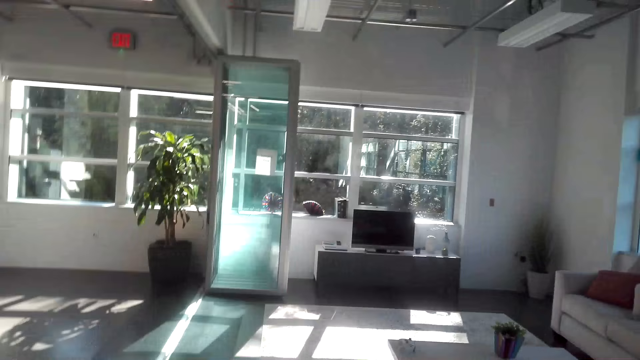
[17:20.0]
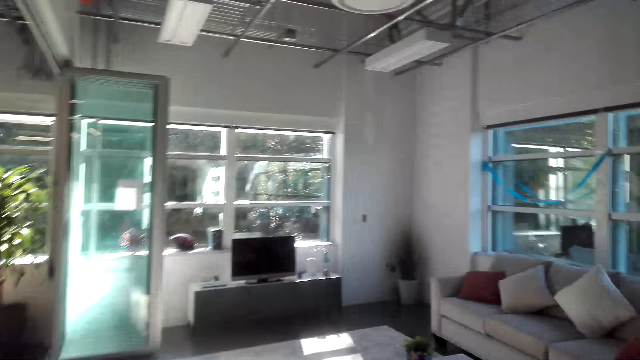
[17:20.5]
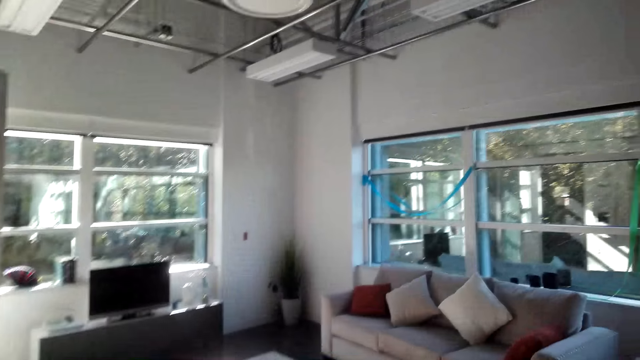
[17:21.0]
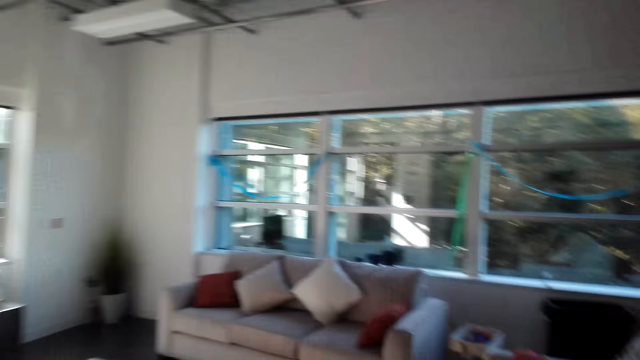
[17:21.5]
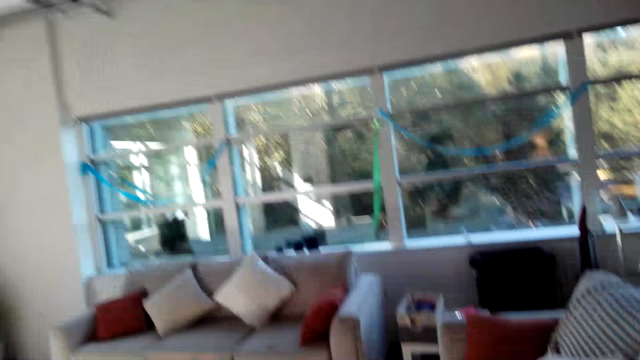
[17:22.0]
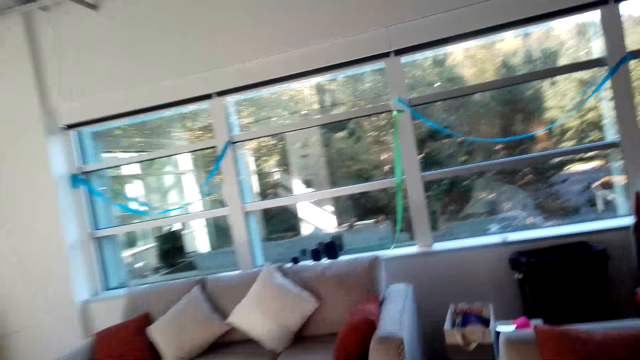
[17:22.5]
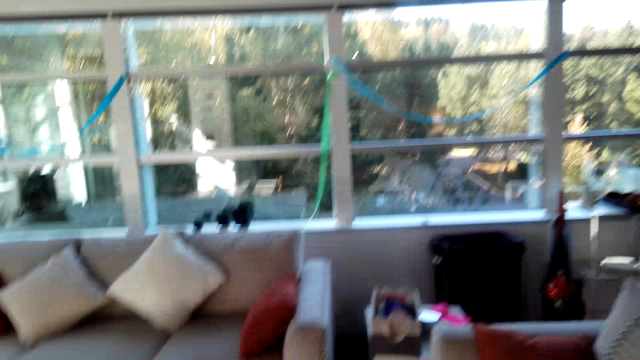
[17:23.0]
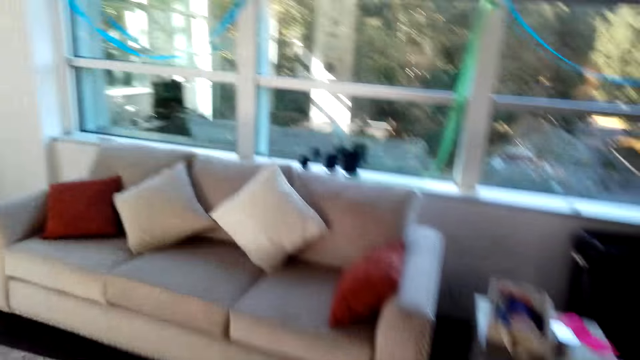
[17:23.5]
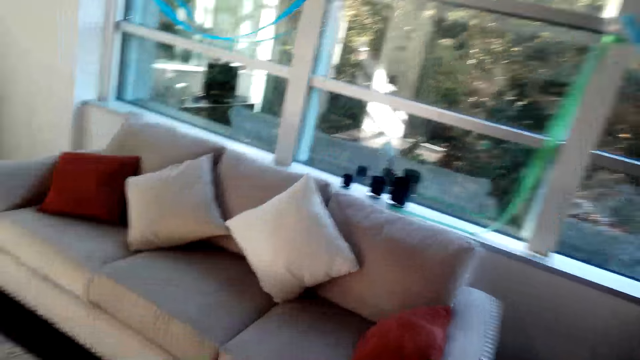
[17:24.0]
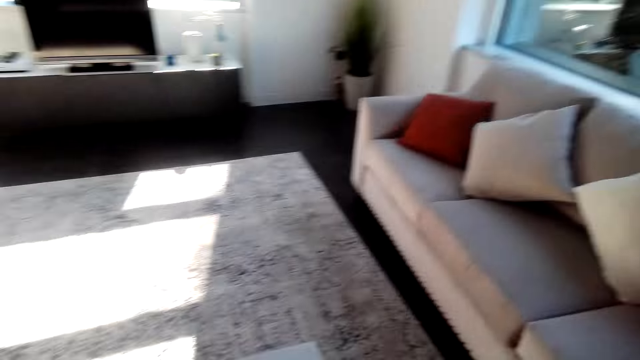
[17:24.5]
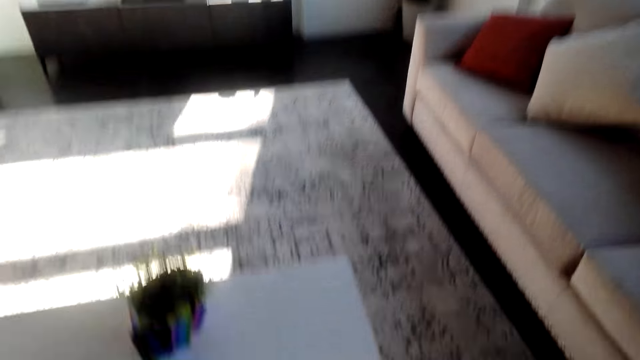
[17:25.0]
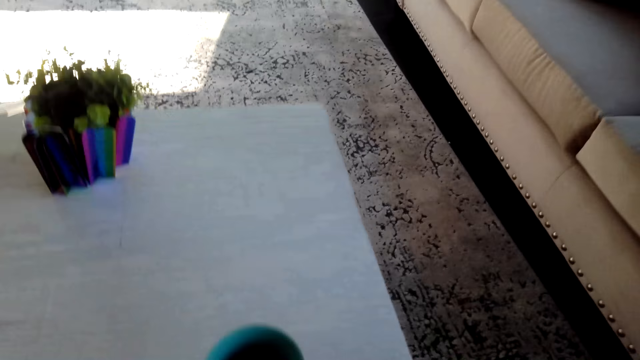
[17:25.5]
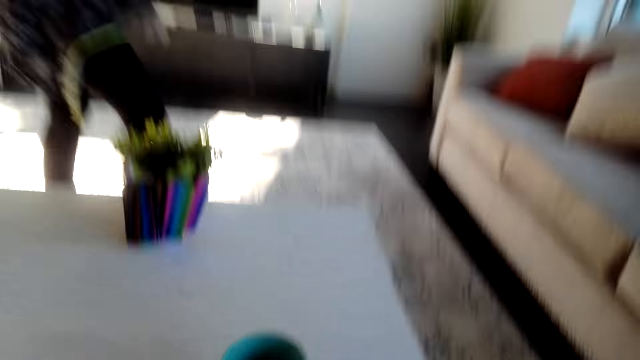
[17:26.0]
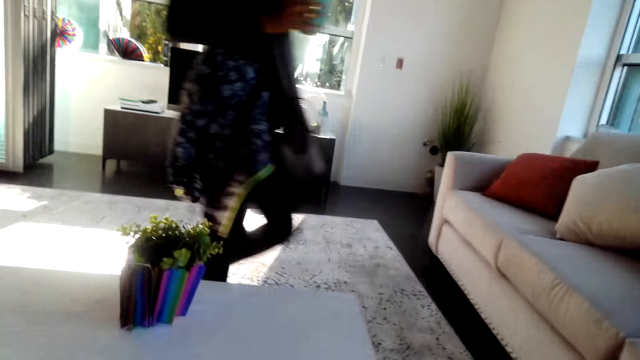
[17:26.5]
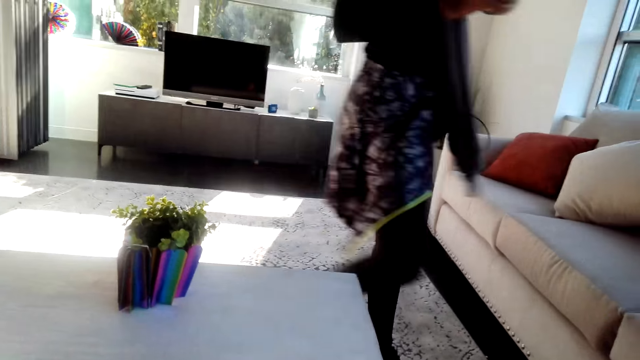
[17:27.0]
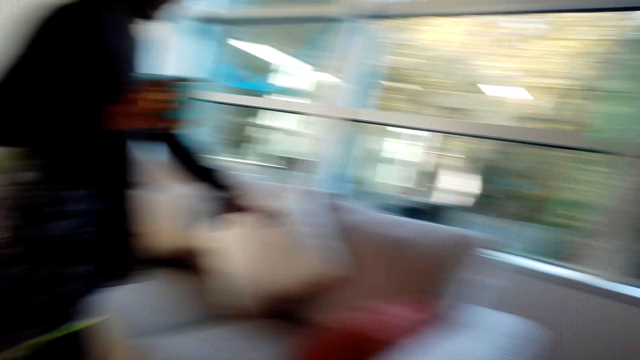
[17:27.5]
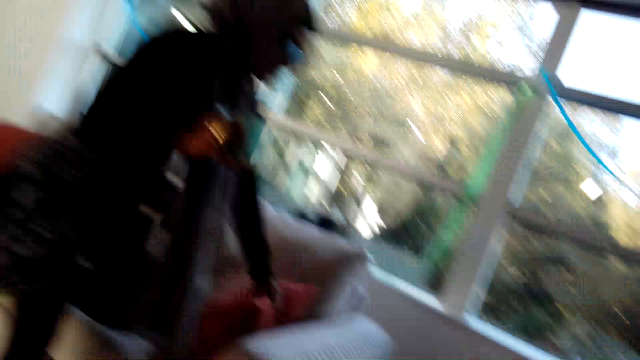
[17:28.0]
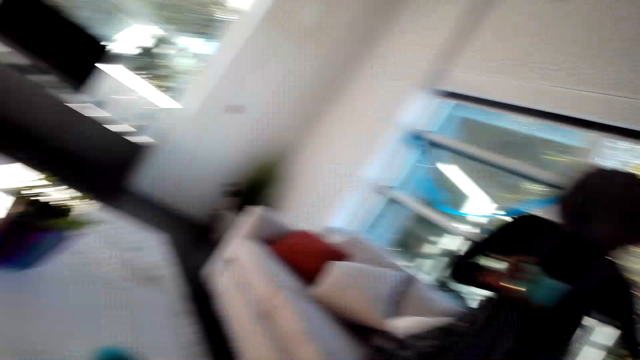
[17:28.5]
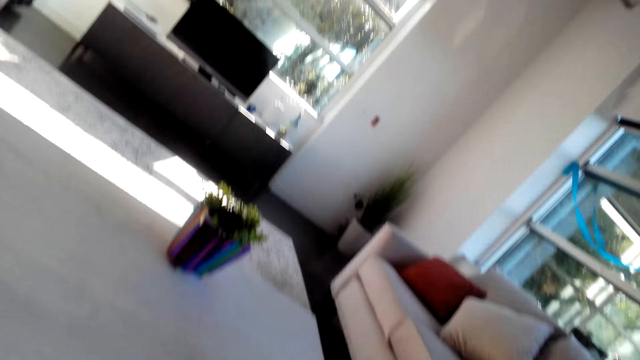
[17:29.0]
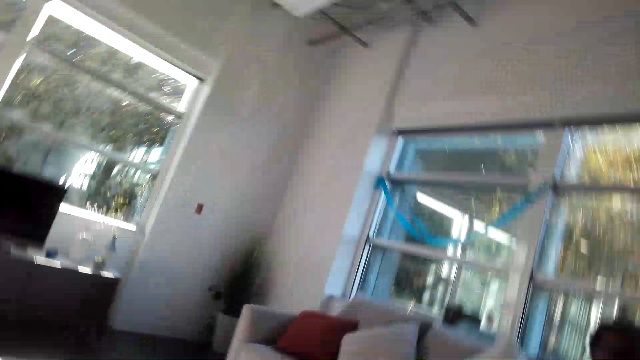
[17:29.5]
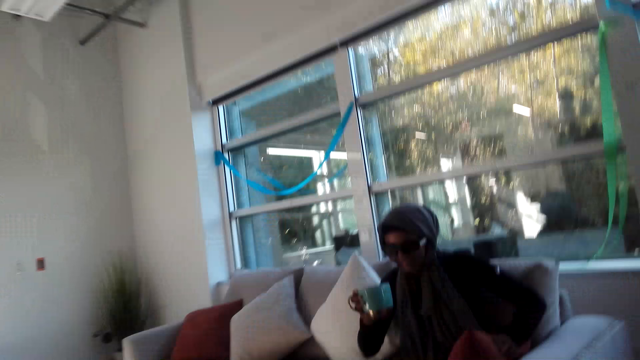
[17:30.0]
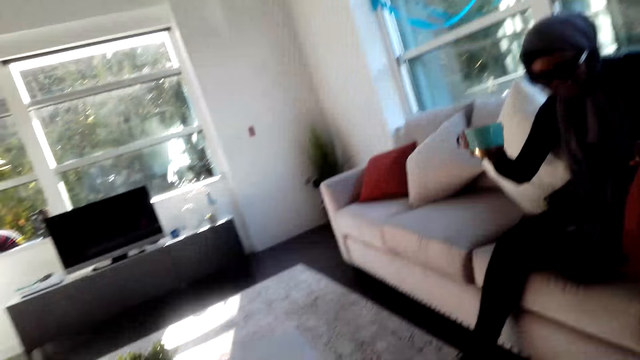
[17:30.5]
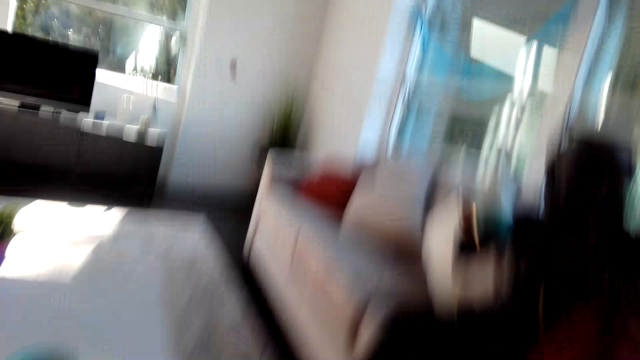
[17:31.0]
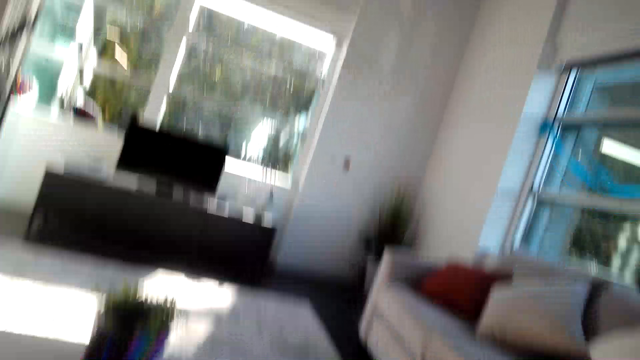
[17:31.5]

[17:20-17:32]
The camera wearer sits on the sofa and places the coffee on the table. The woman walks by. The camera wearer looks around. The woman sits on the sofa.

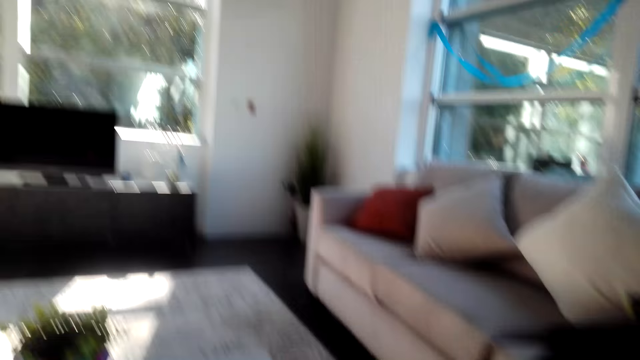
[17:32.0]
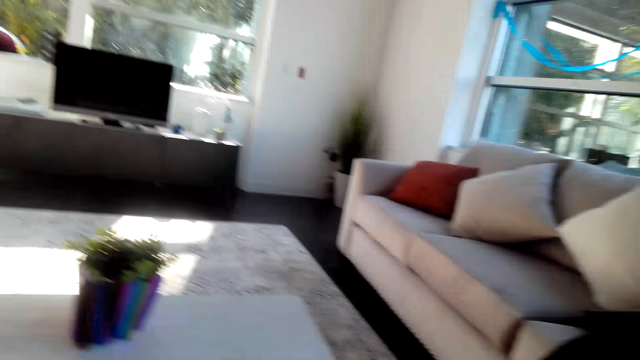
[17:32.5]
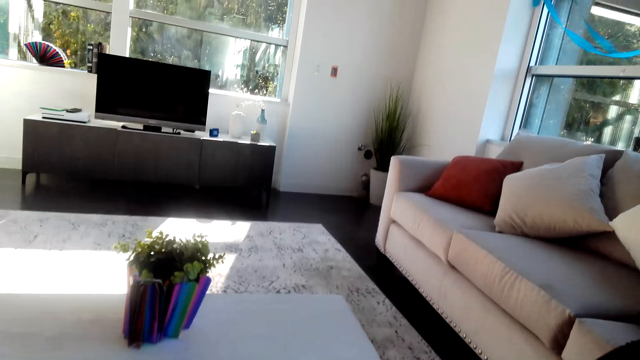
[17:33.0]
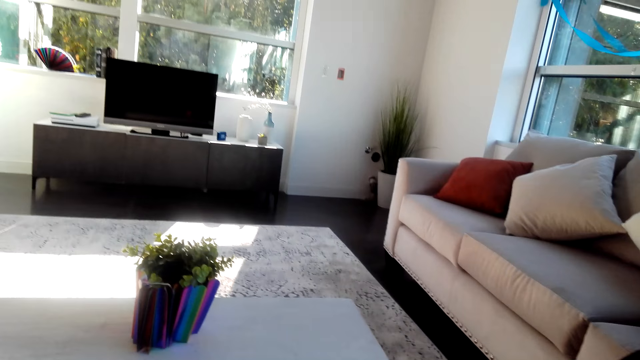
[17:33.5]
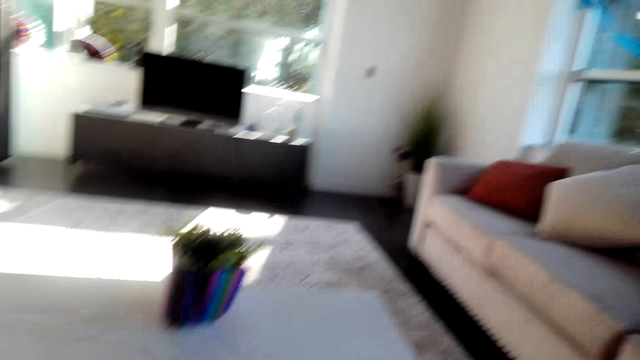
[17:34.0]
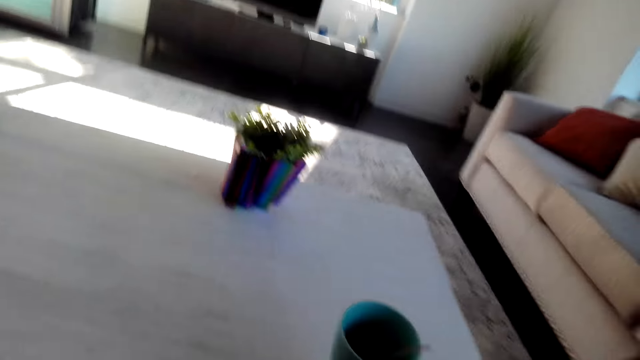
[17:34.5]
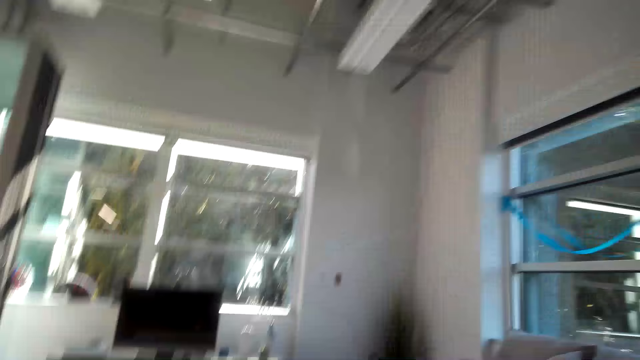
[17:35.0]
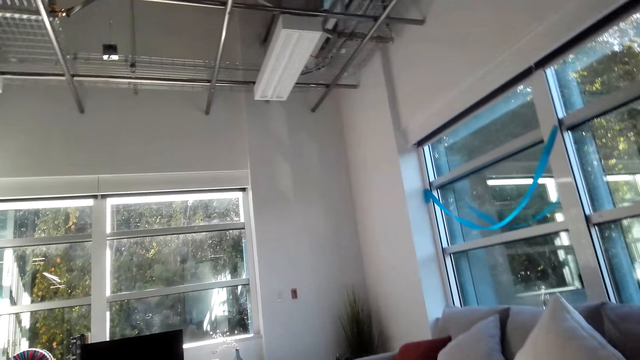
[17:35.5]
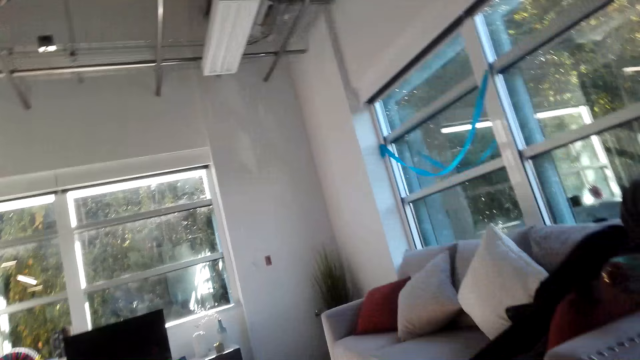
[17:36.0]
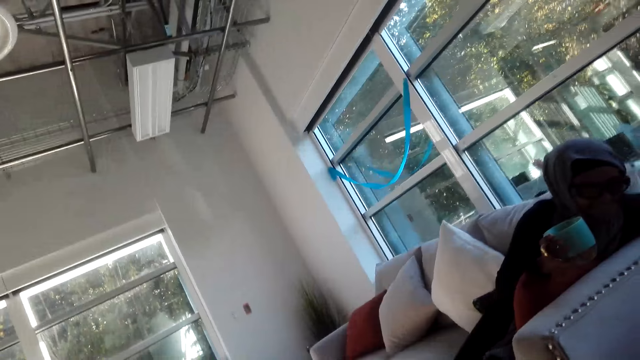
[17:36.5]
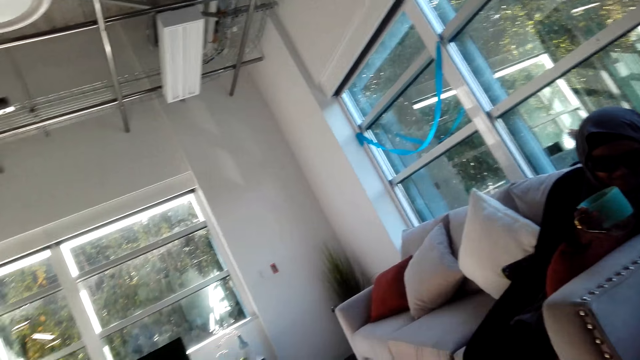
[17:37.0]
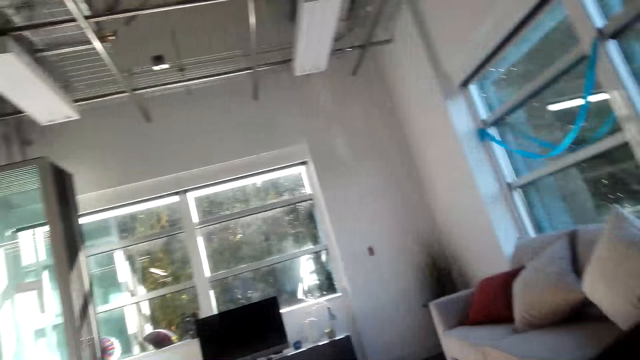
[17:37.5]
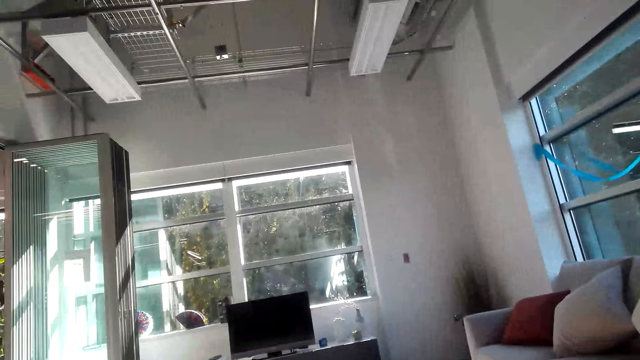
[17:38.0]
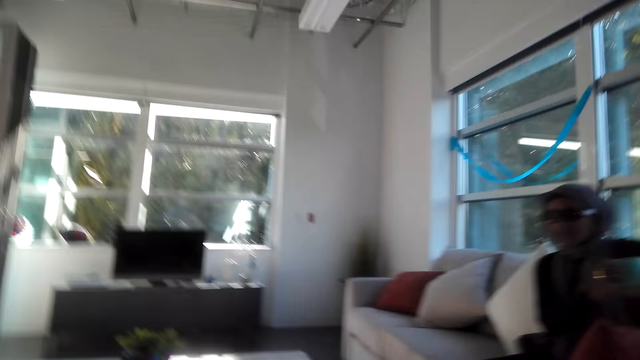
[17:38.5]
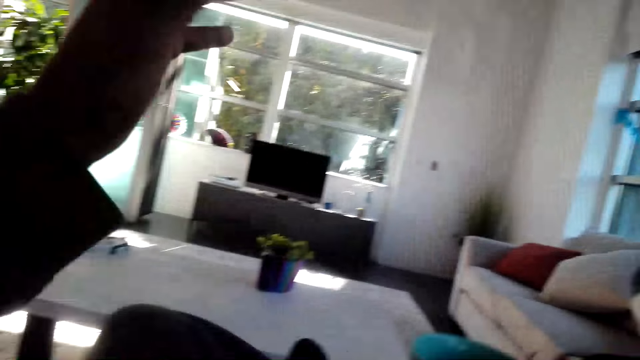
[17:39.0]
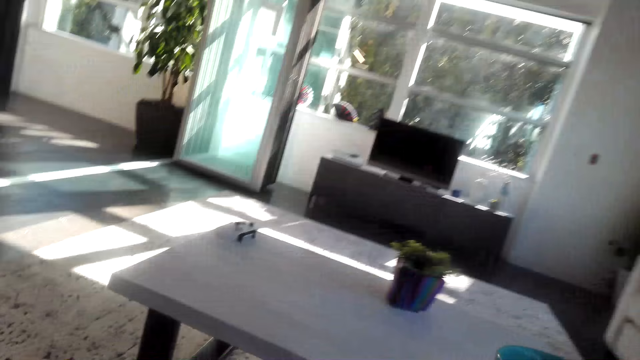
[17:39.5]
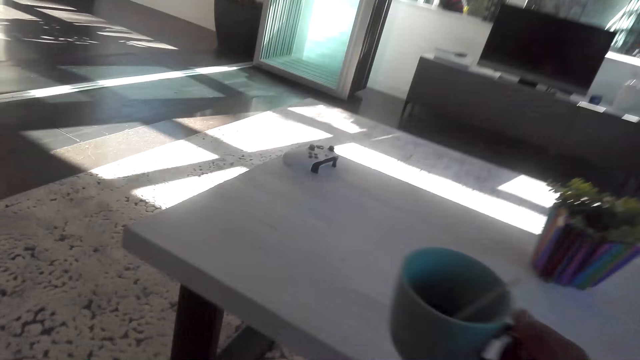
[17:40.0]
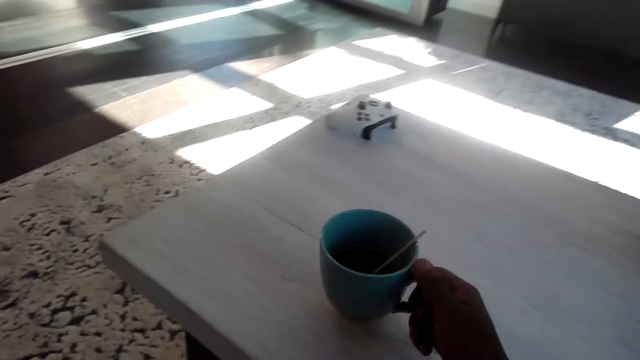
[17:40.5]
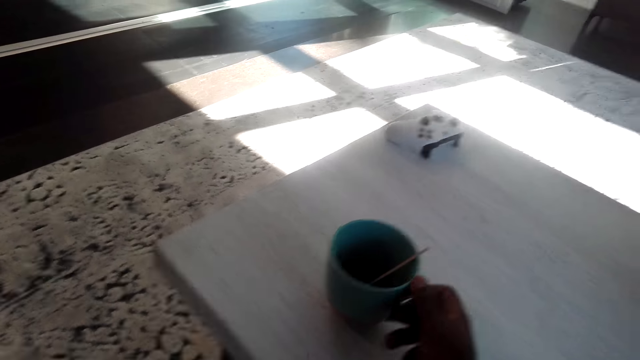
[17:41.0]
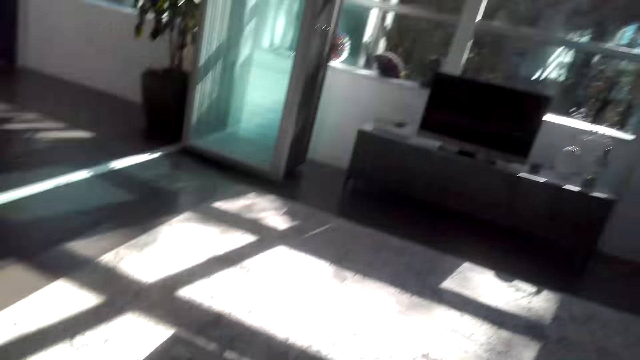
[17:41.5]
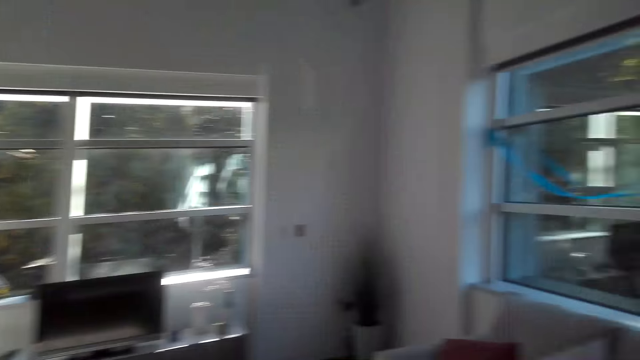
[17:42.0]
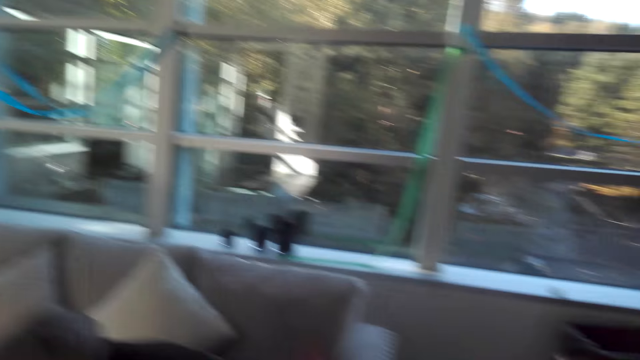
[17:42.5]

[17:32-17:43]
The camera wearer speaks to a woman. The woman speaks to the camera wearer. The woman sits on the sofa and carries a cup. The camera wearer puts the cup on the table.
